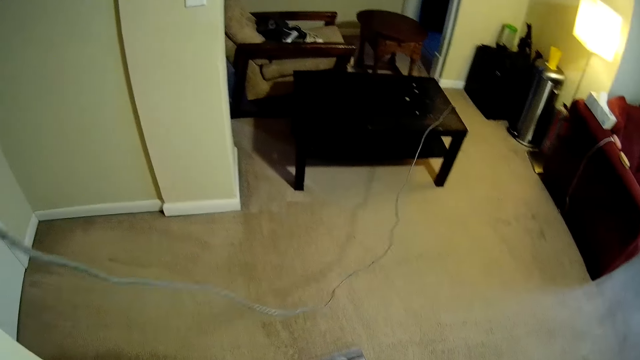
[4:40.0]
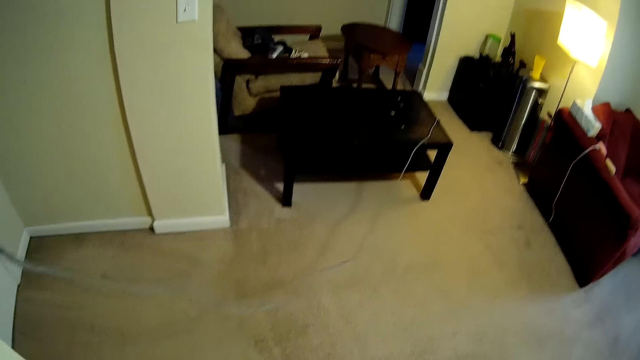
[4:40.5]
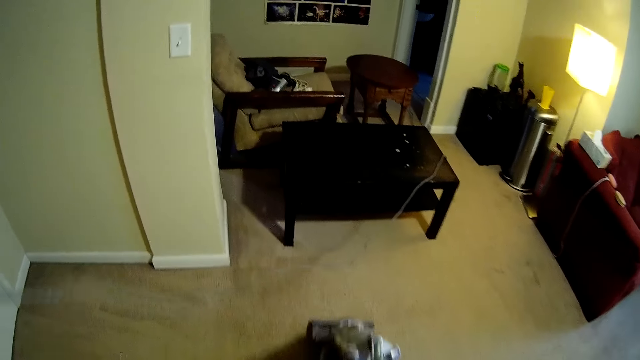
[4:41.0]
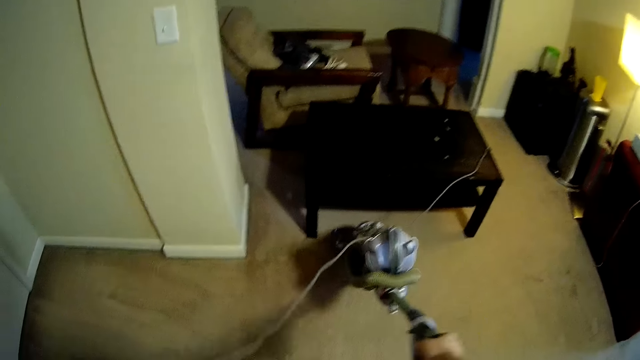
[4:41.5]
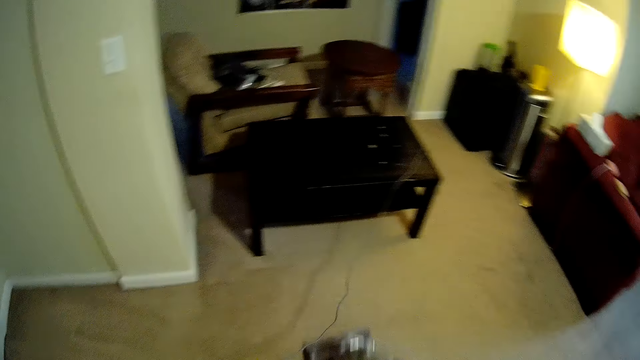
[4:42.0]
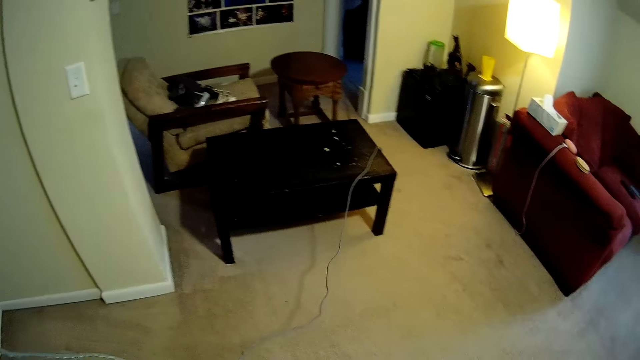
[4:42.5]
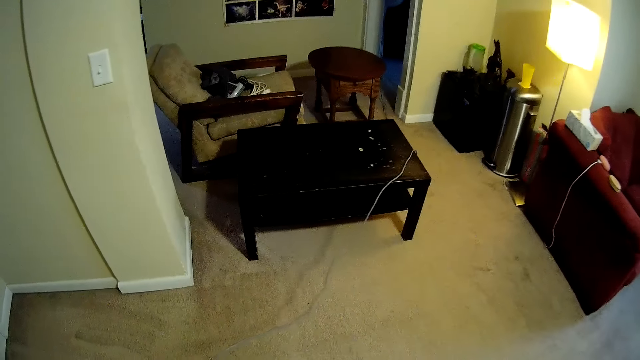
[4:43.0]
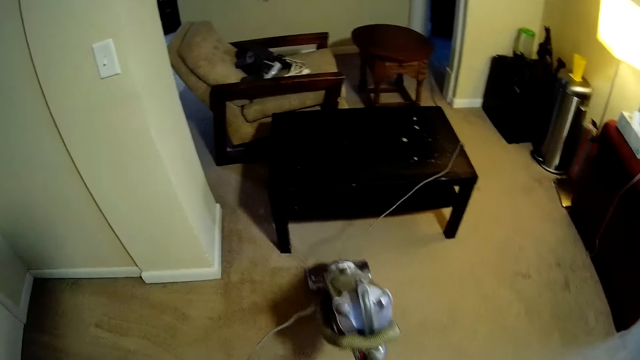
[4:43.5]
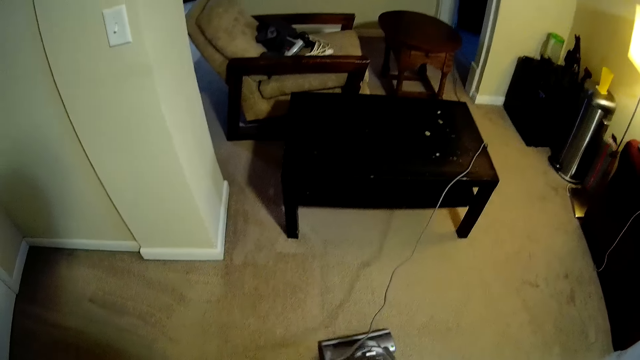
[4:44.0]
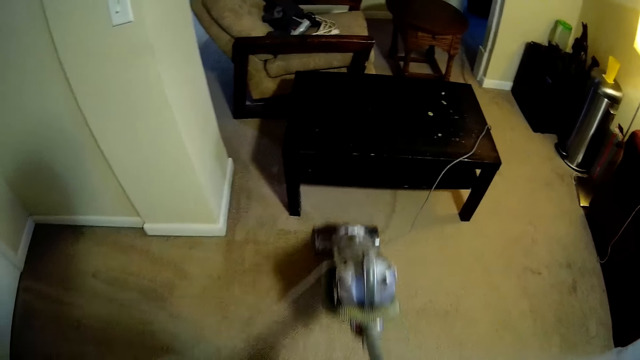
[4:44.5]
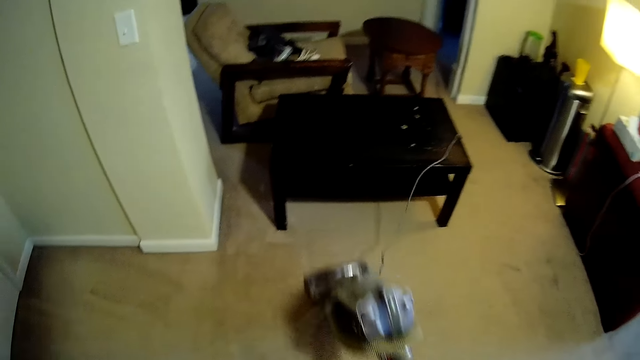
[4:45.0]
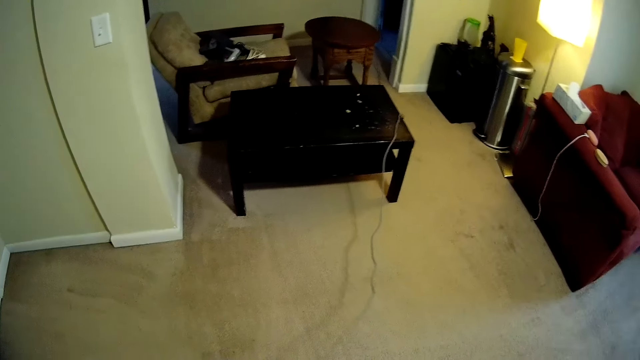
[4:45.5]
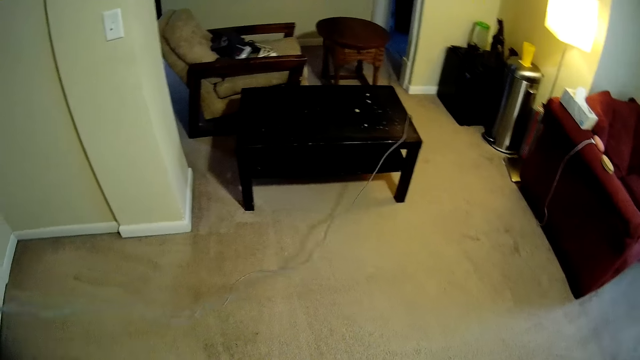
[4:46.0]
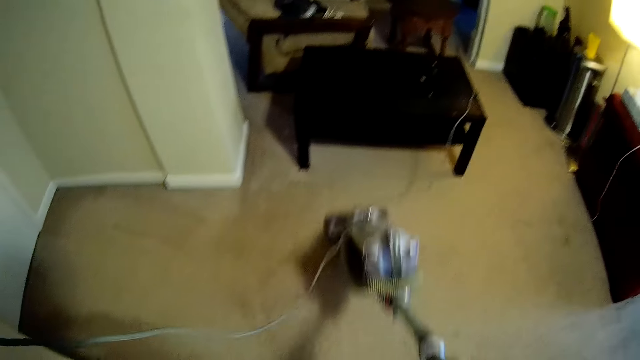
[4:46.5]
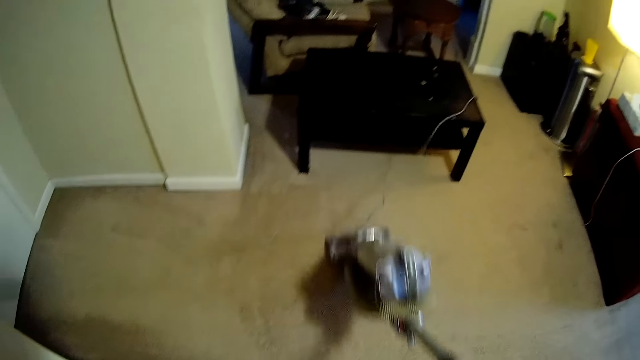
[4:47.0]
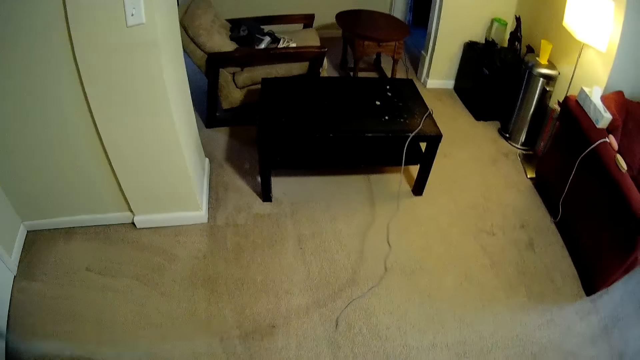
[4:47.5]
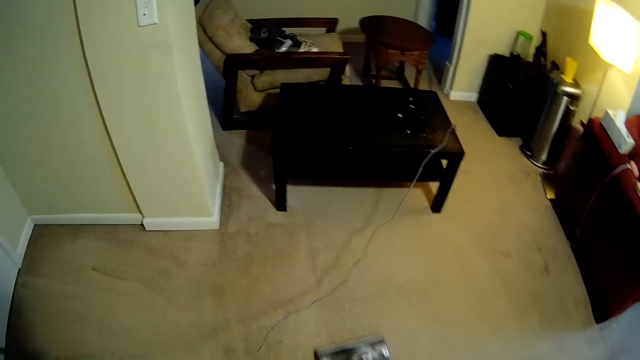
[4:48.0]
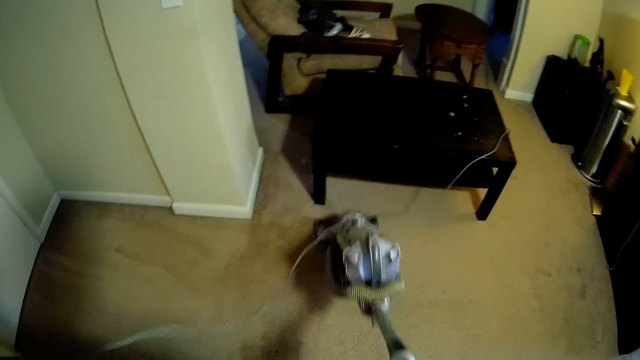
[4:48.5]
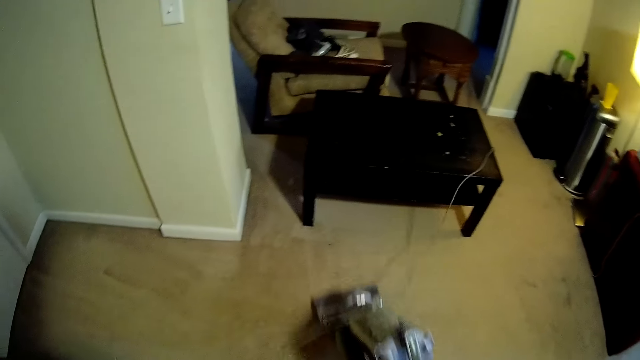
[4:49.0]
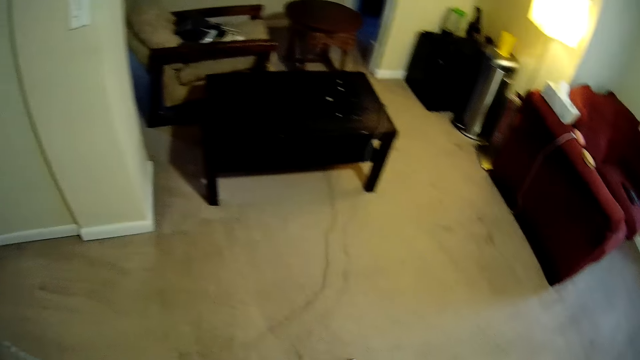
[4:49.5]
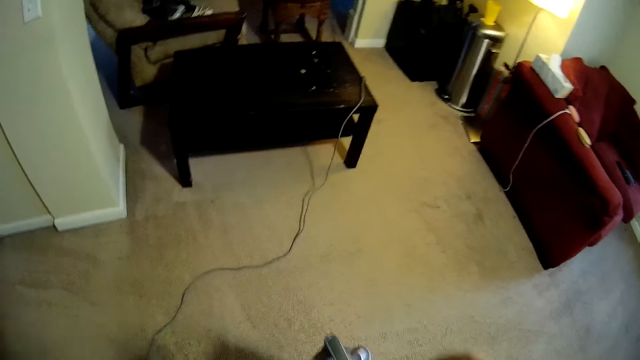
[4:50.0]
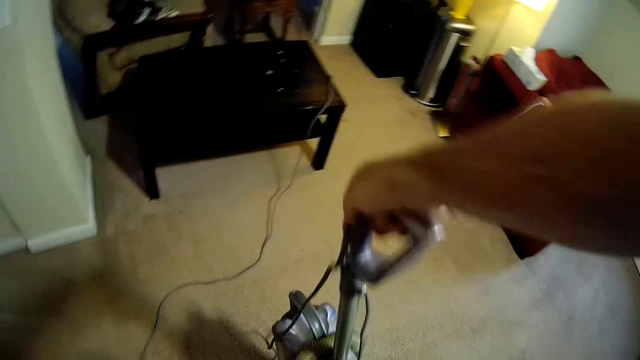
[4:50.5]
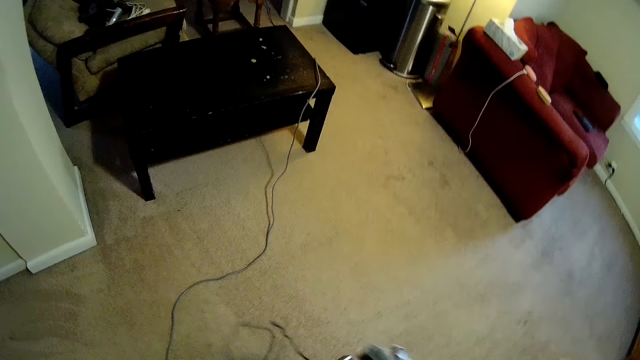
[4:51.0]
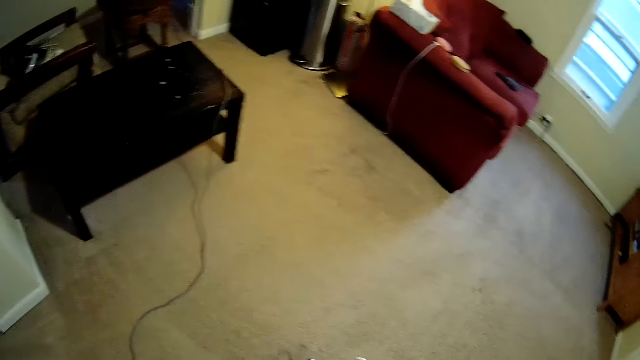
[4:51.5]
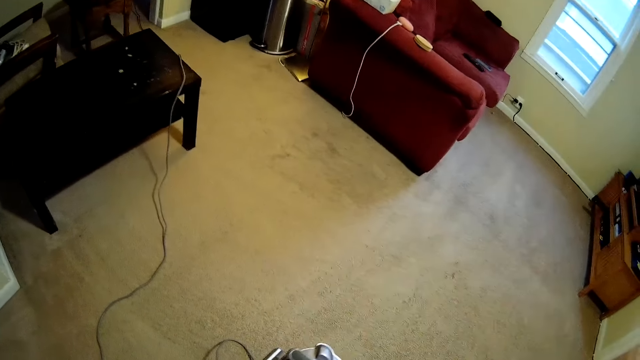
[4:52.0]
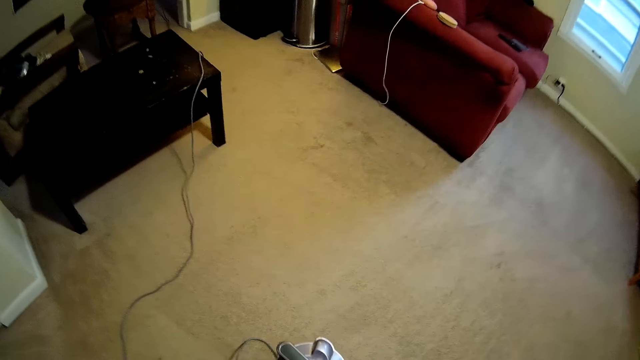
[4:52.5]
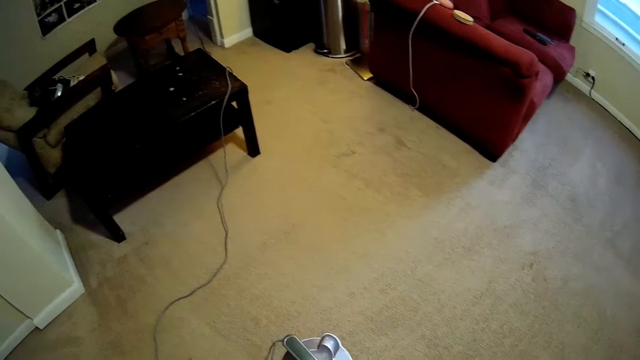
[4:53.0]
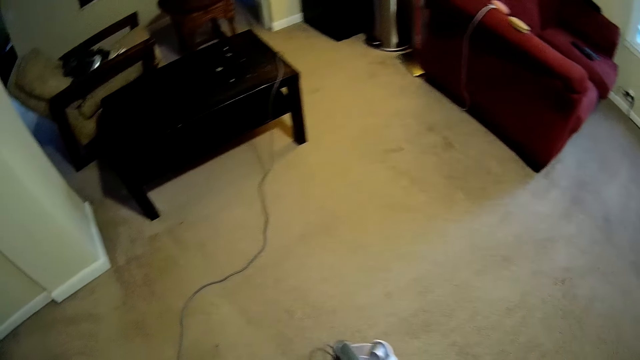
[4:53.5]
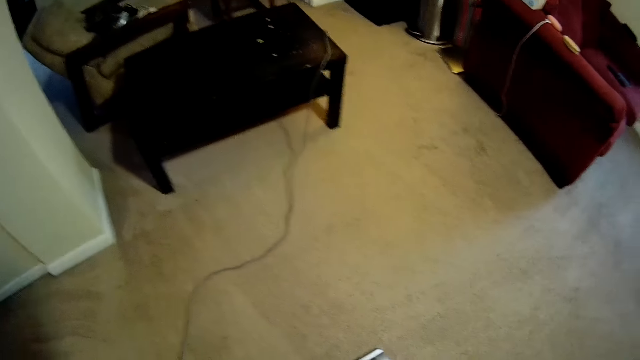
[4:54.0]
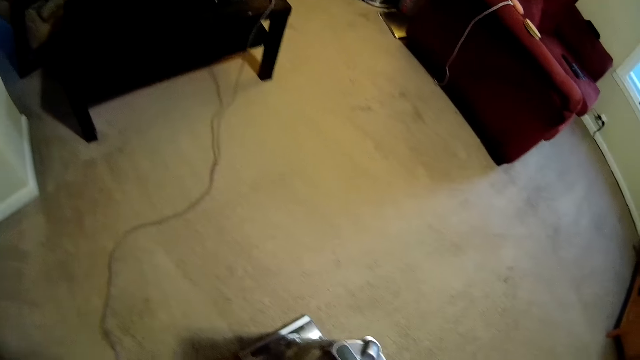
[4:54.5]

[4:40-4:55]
The camera wearer tilts the vacuum cleaner. They stand up.

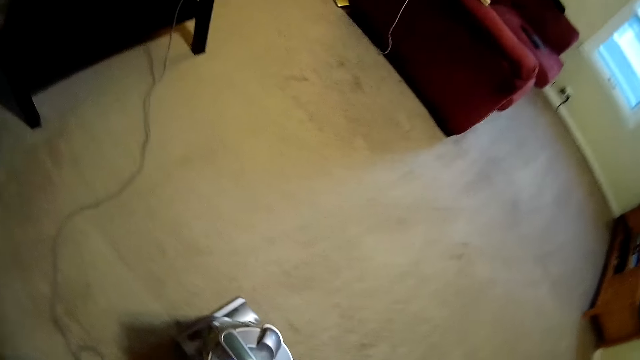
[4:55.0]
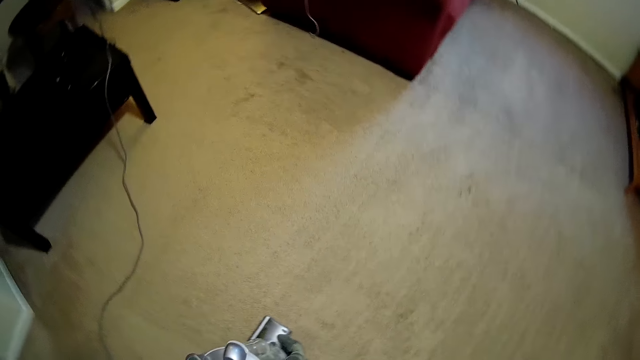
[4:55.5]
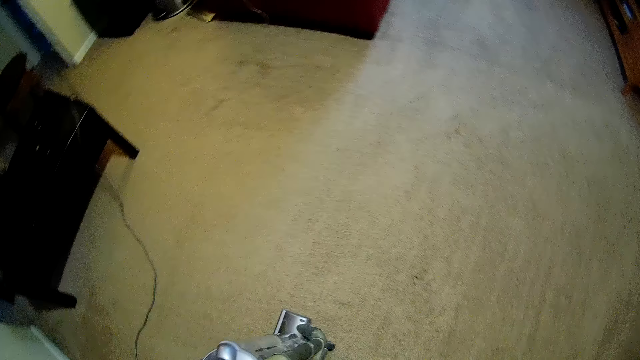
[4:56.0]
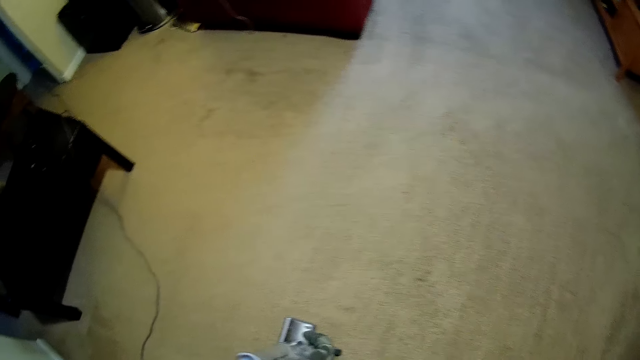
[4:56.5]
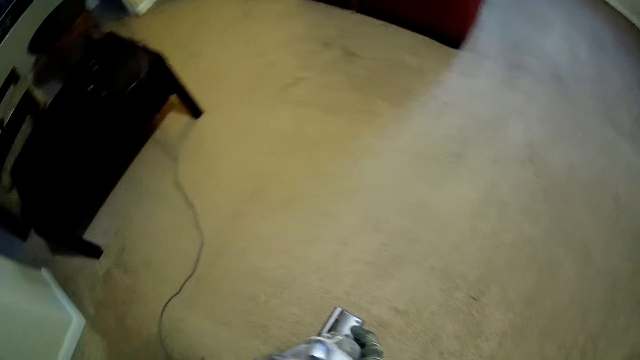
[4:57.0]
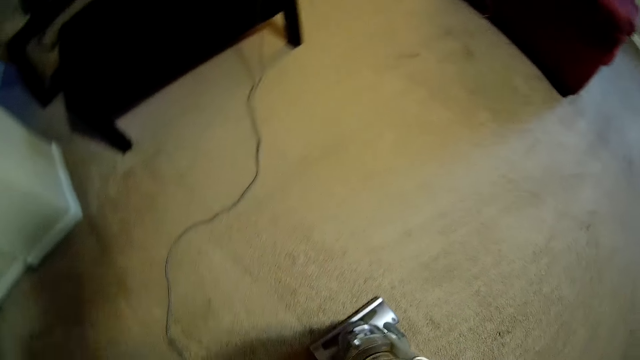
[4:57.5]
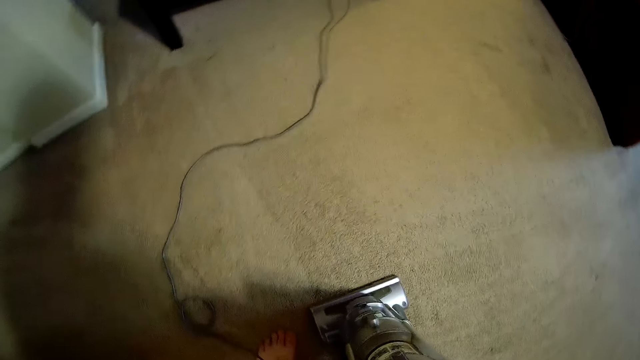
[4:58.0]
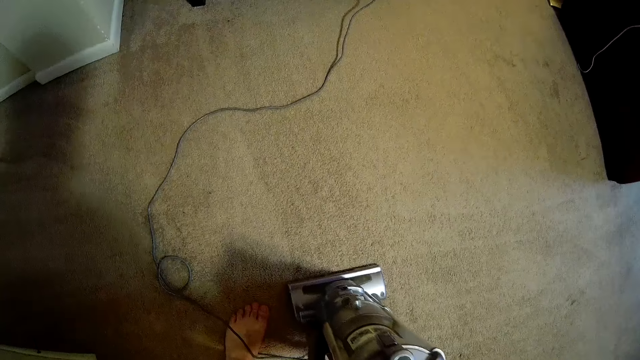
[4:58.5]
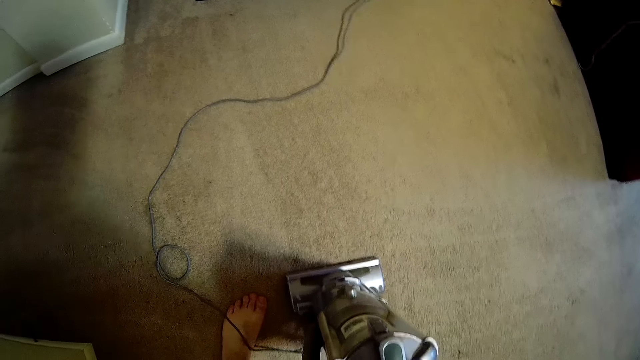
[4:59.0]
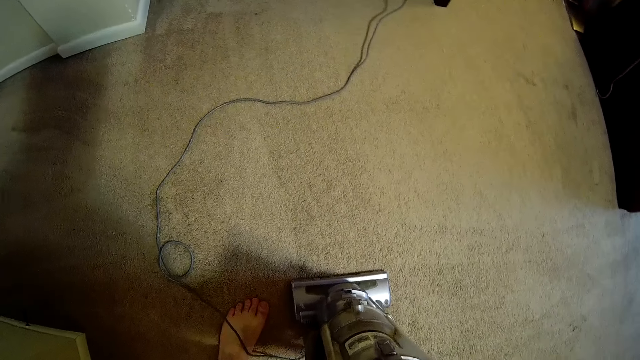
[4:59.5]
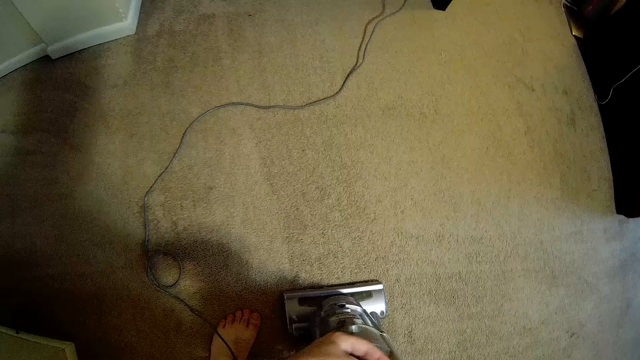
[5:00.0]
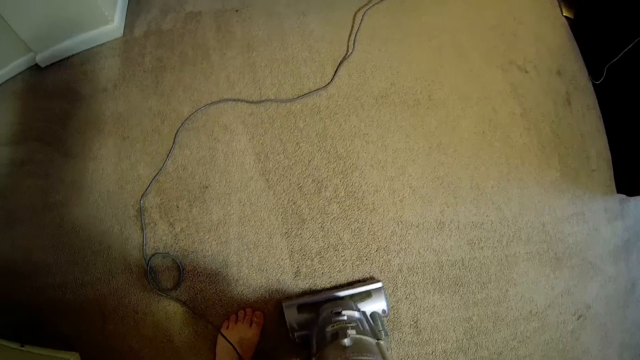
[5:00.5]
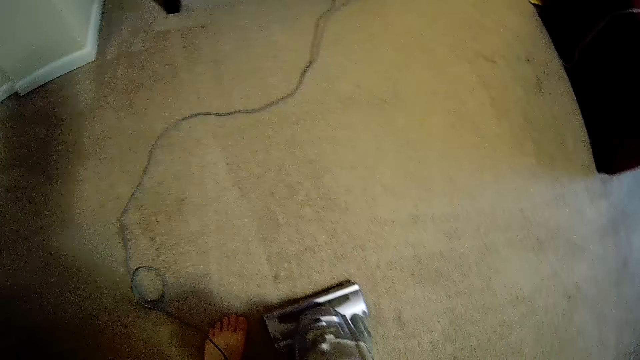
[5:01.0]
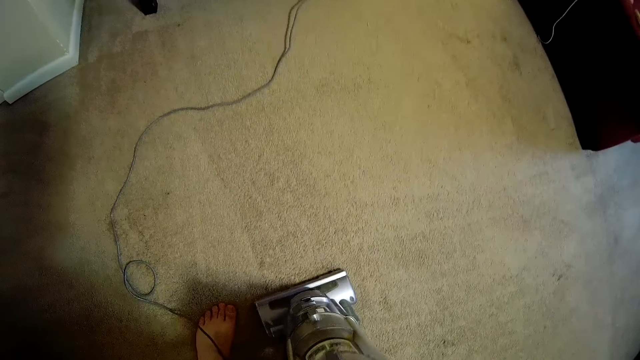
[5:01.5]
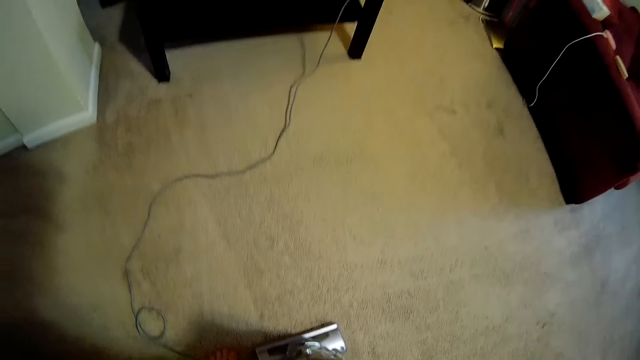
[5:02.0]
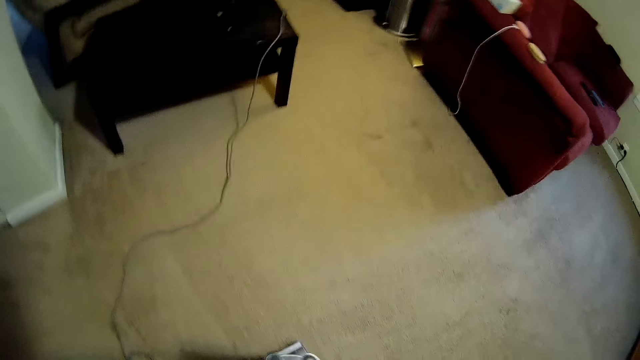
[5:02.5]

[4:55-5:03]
The camera wearer disconnects the vacuum cleaner.
